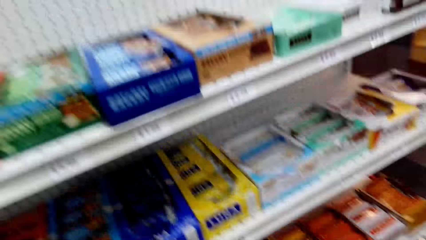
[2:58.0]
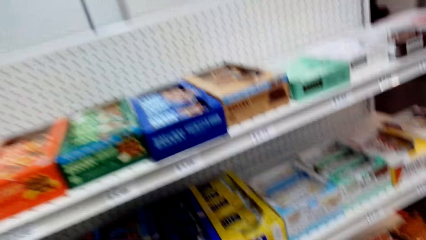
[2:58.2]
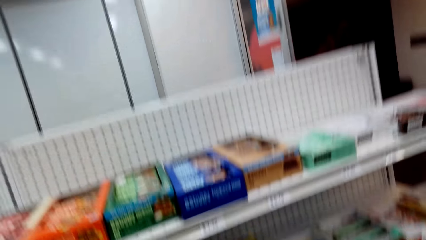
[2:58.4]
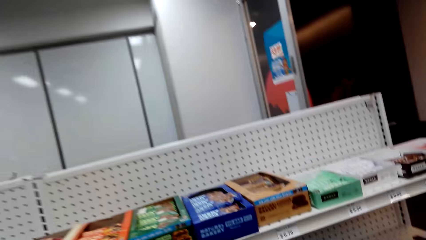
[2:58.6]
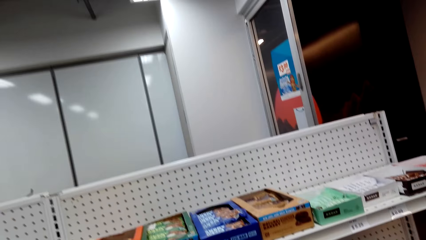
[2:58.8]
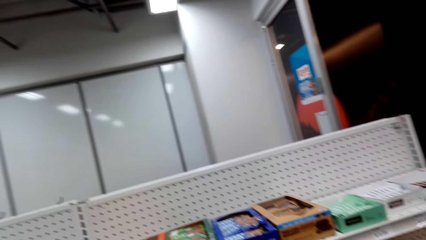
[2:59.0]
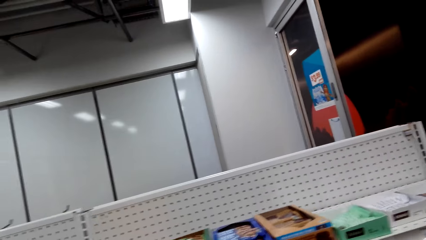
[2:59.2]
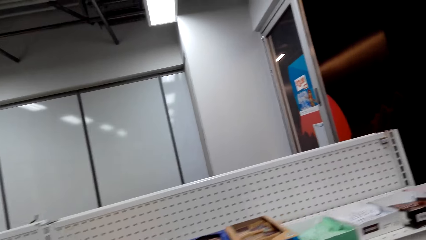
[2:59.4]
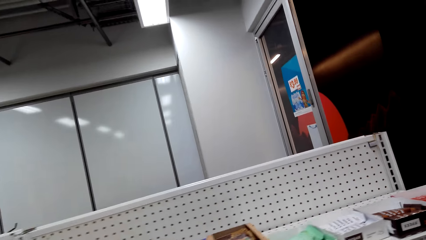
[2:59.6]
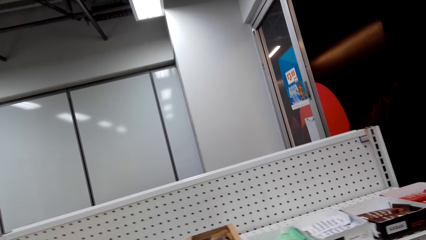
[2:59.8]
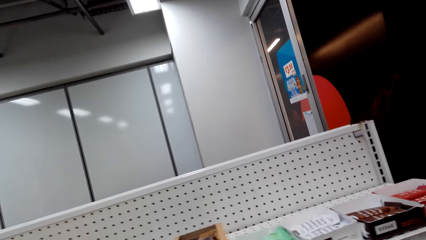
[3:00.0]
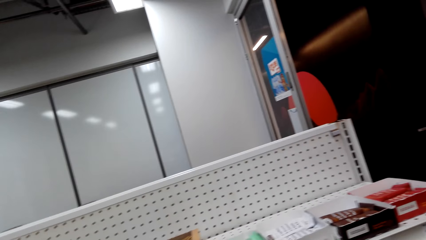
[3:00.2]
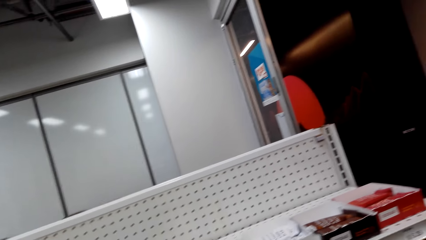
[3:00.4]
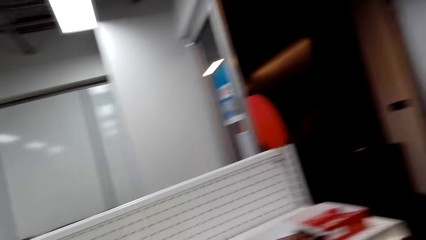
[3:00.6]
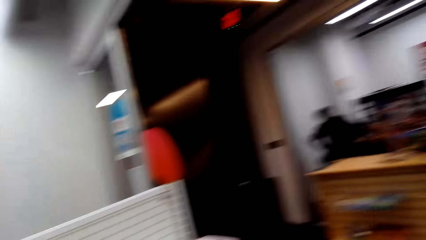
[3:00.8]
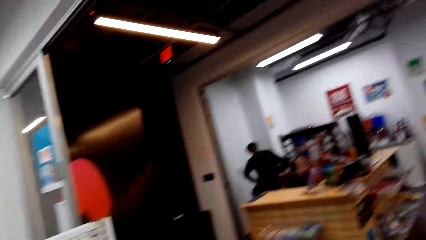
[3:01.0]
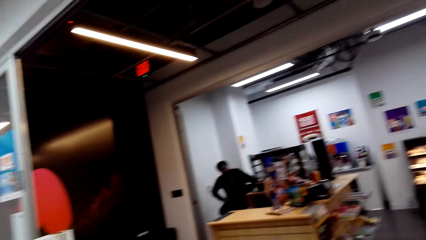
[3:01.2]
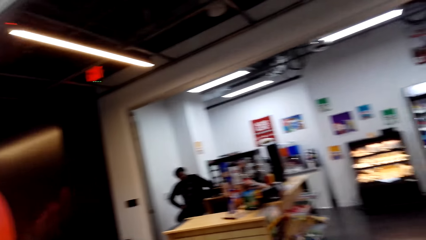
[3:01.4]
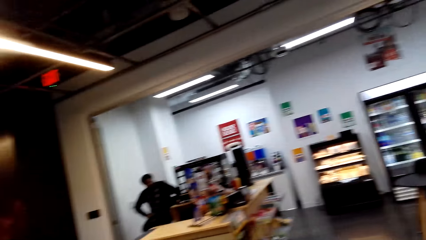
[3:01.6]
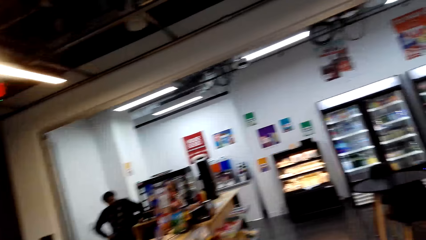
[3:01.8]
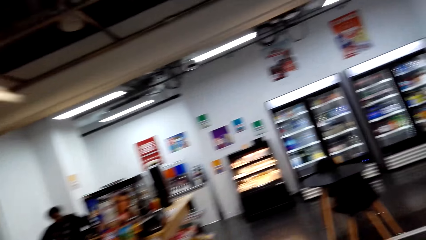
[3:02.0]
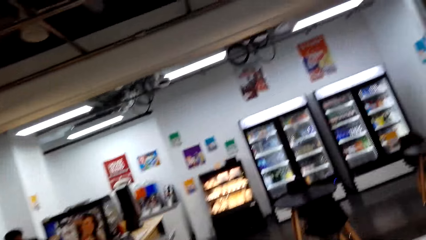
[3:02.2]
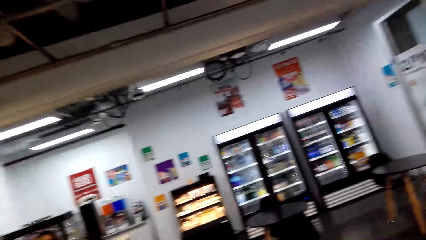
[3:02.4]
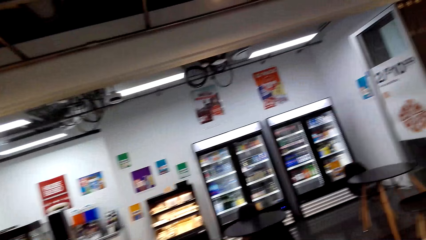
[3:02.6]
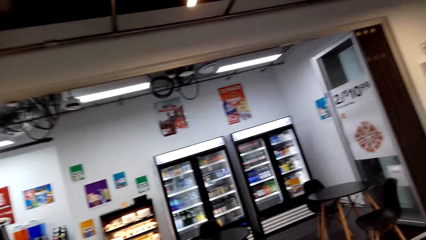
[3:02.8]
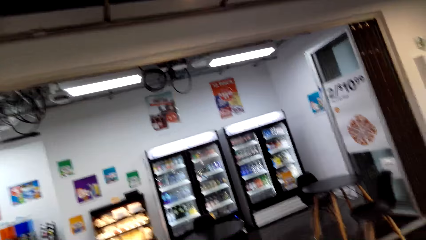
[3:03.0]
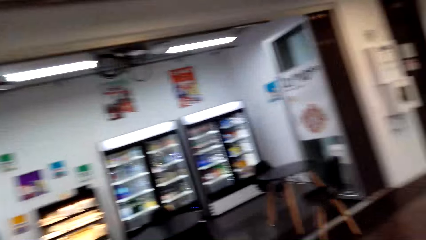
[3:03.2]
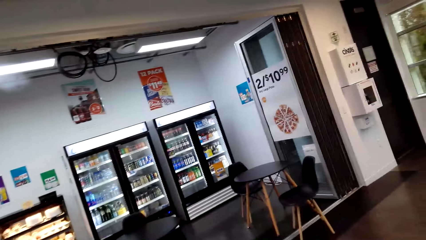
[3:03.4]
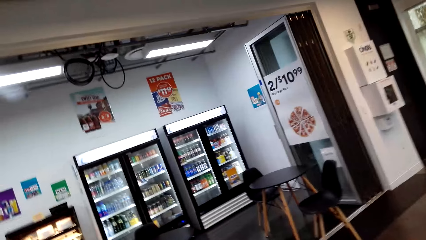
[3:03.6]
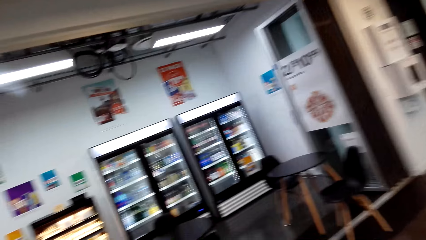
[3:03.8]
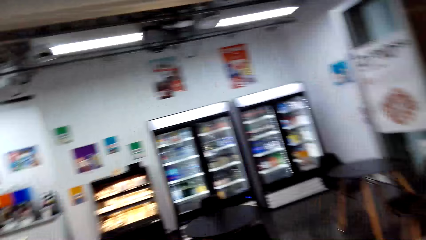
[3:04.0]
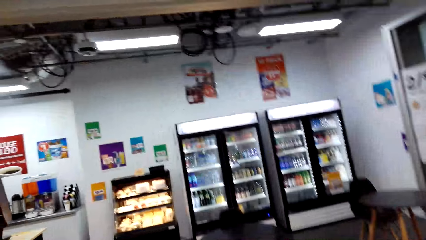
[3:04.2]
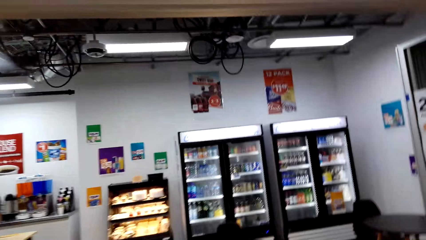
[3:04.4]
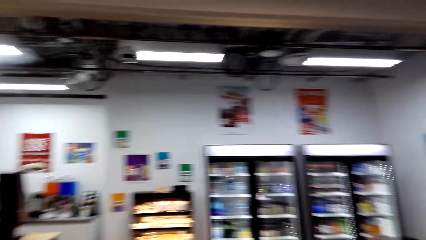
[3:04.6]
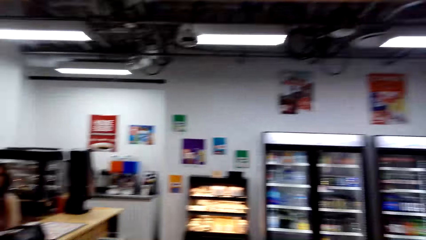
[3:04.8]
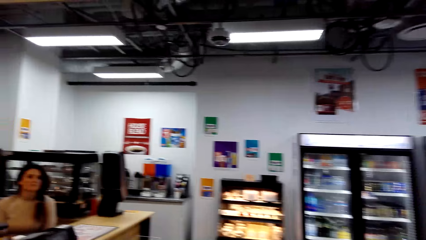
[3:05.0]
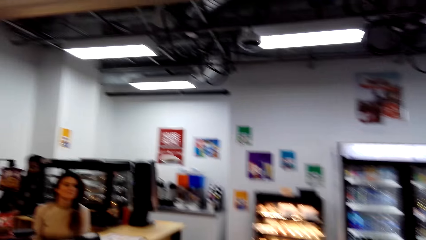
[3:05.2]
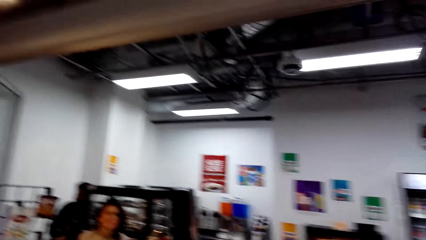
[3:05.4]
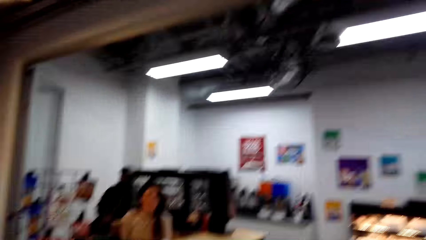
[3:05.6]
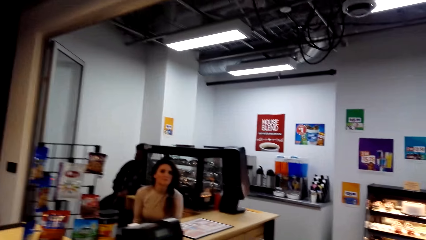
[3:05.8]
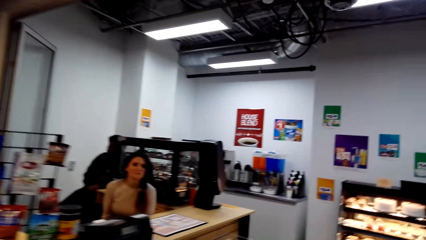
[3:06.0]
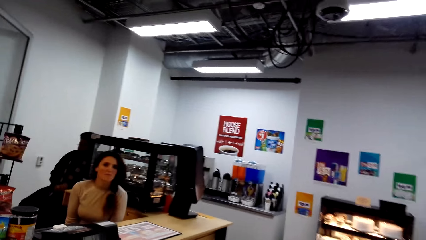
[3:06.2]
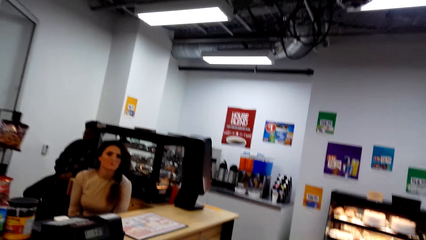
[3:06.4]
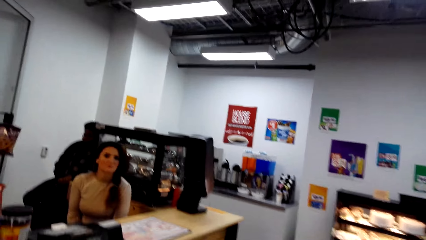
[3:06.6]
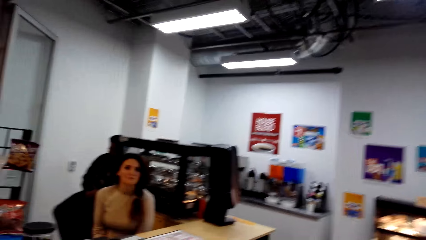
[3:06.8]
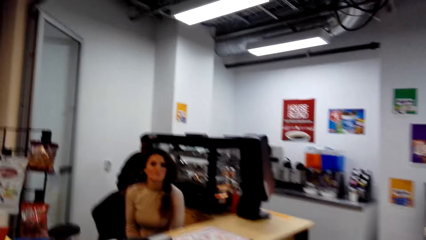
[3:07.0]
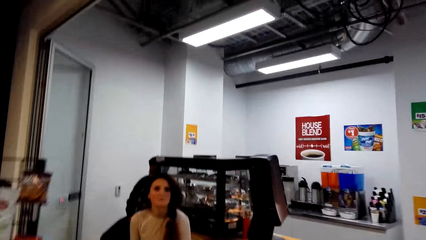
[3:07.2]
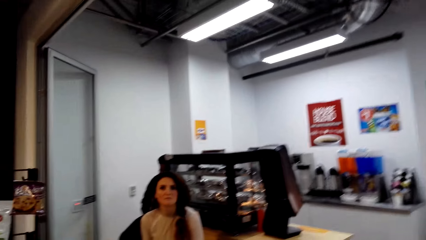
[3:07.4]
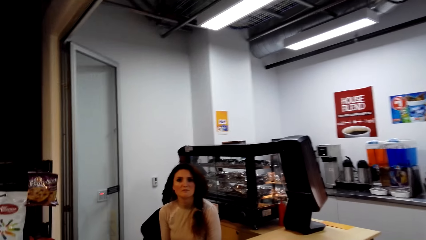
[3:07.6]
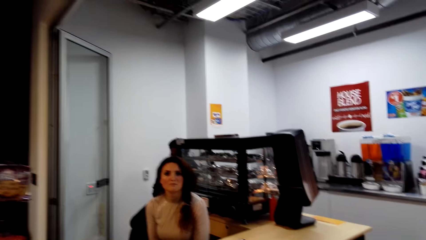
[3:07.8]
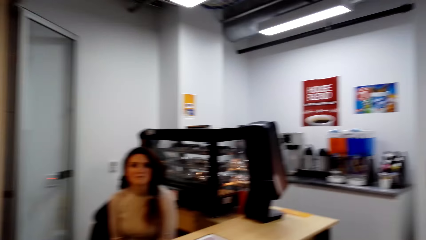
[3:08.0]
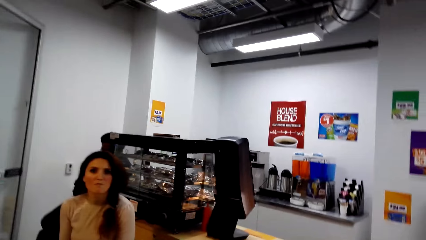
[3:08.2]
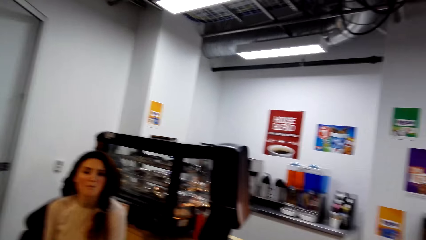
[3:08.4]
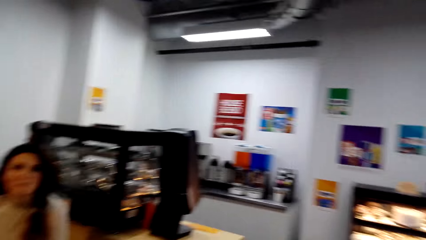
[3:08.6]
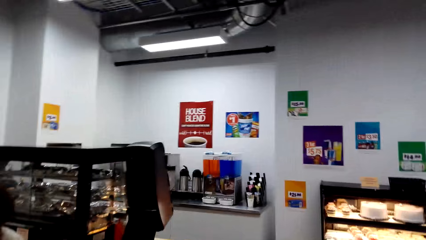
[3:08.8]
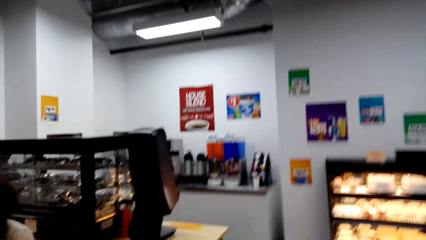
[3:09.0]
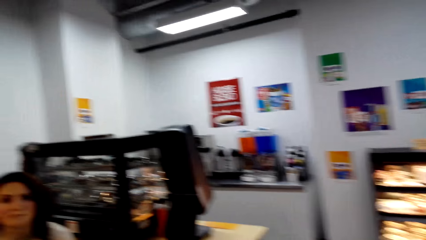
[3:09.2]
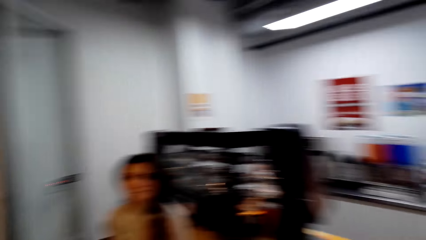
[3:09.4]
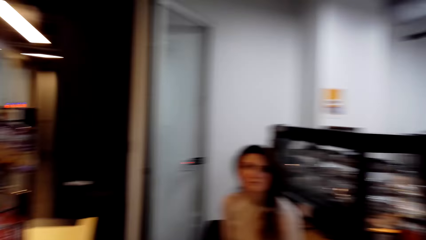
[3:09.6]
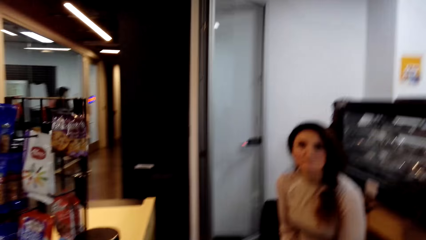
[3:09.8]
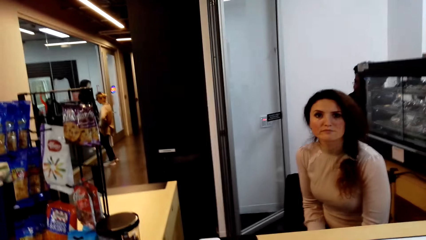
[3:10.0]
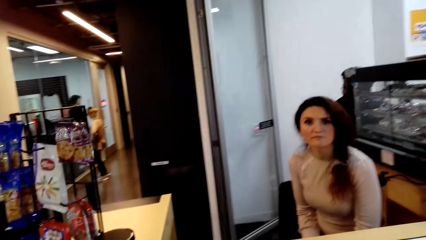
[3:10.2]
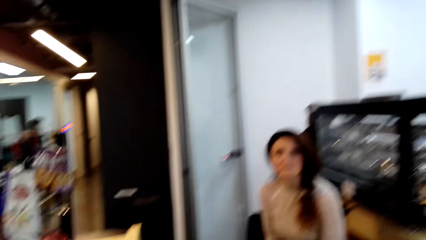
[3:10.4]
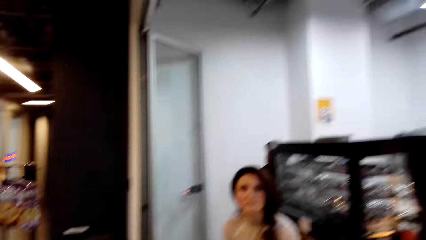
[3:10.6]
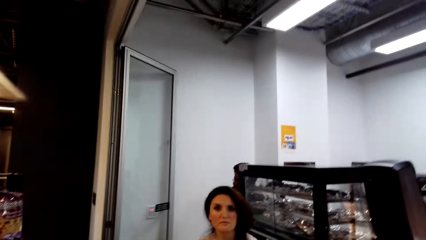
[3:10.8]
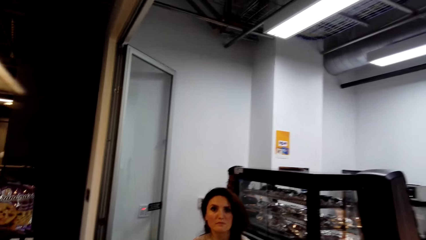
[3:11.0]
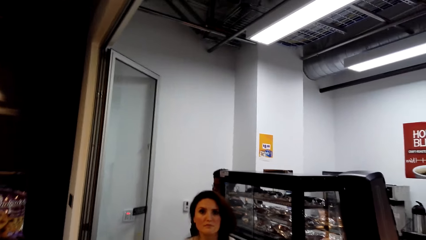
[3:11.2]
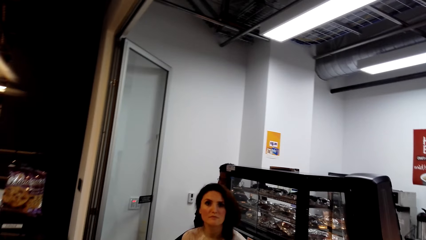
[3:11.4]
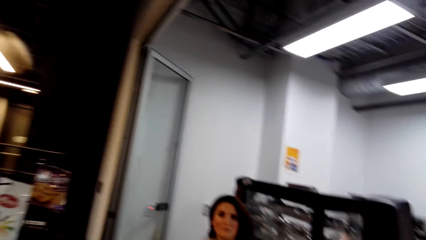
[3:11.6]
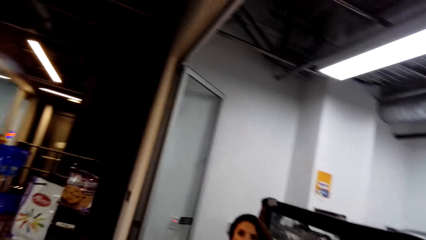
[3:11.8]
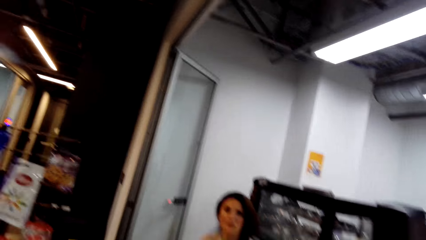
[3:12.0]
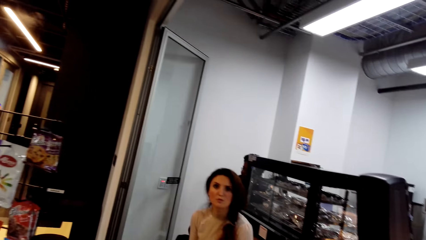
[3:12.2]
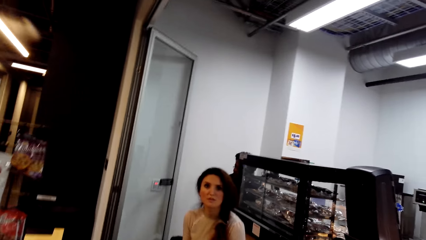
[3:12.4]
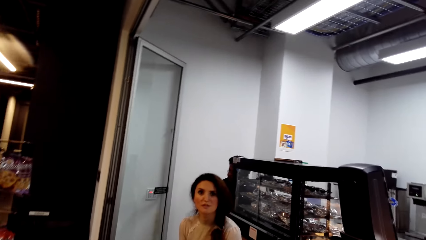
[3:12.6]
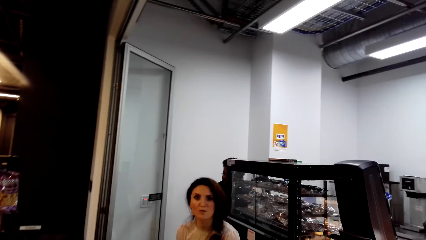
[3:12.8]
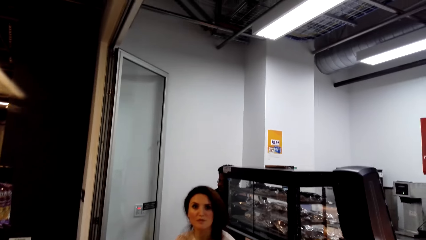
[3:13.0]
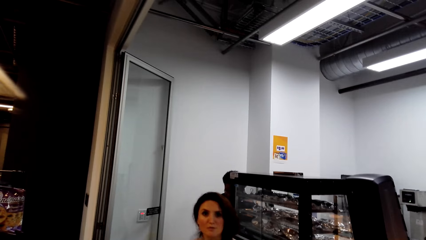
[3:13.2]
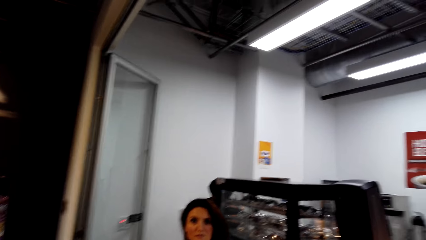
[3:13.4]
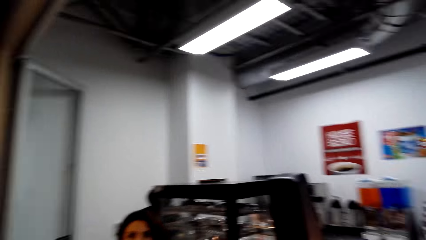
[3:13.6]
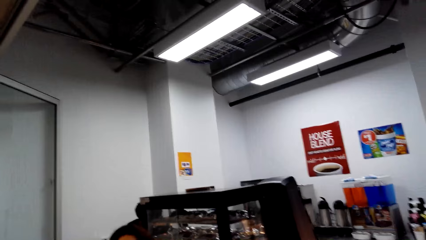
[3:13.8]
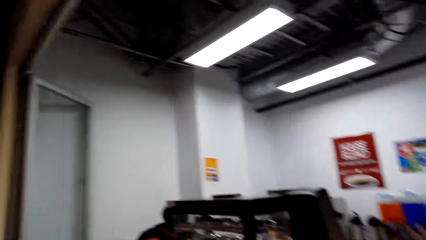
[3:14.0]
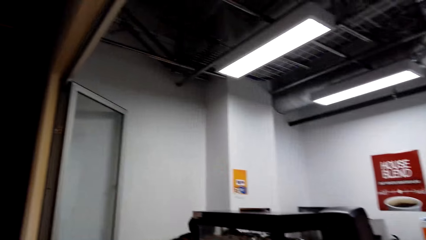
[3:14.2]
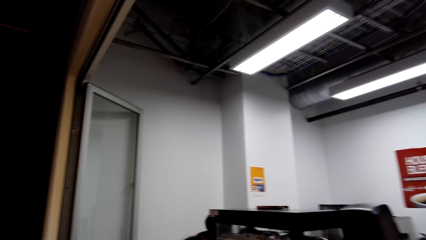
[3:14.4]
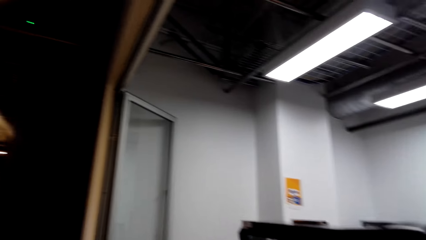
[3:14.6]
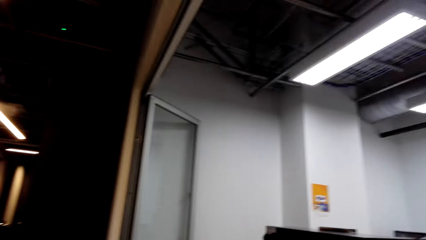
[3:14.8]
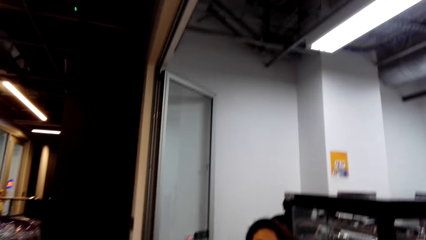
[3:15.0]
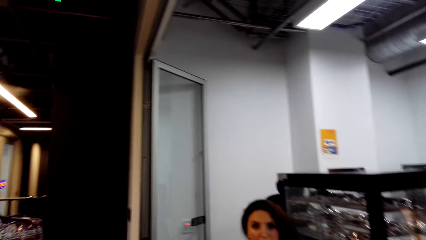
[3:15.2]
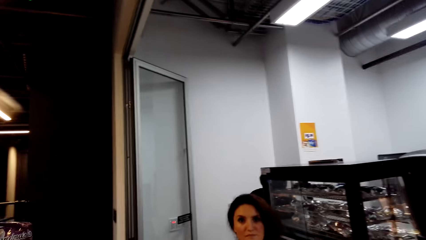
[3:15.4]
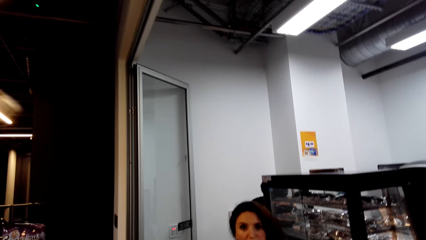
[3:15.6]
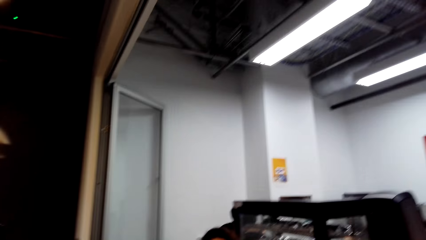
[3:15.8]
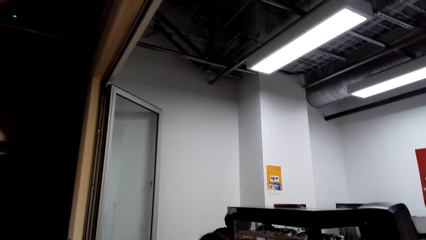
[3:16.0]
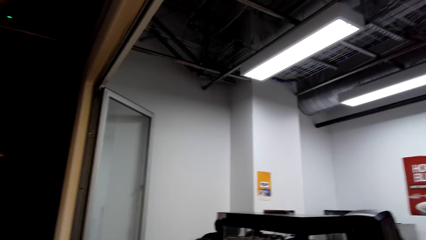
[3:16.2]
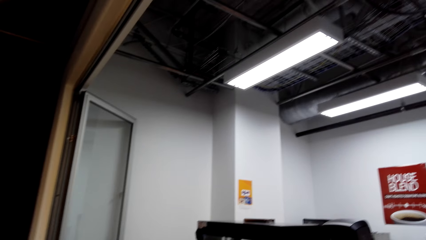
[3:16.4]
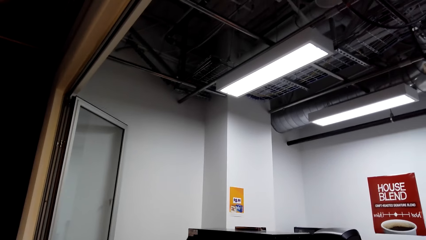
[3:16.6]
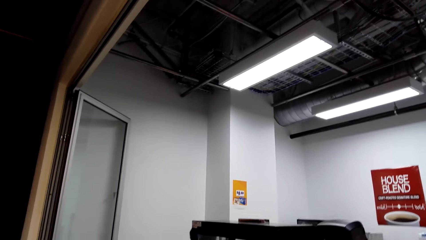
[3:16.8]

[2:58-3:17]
The camera wearer looks around. They walk. They walk around. A cashier talks. The camera wearer looks around.
